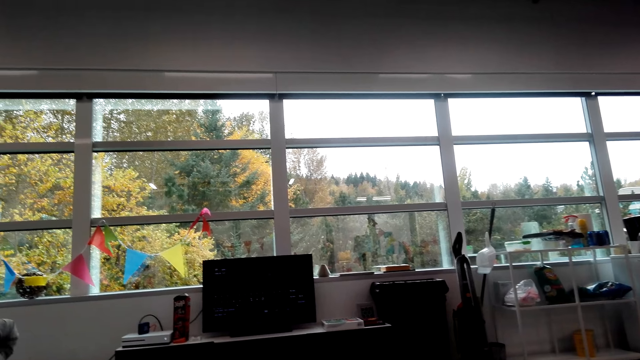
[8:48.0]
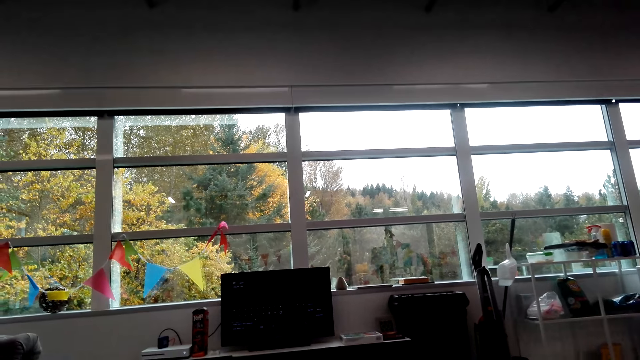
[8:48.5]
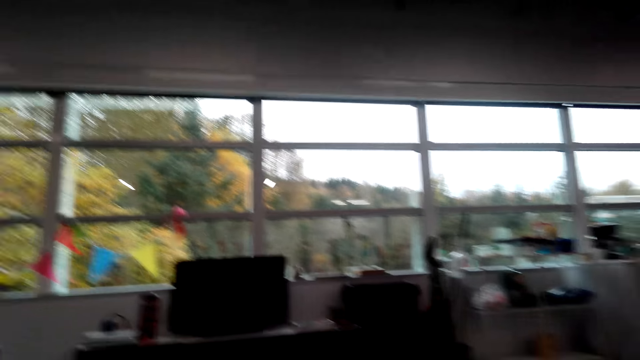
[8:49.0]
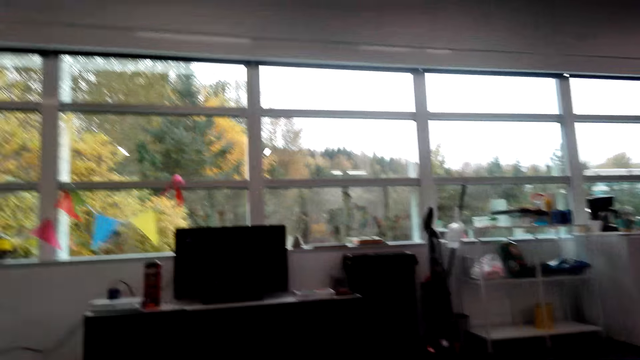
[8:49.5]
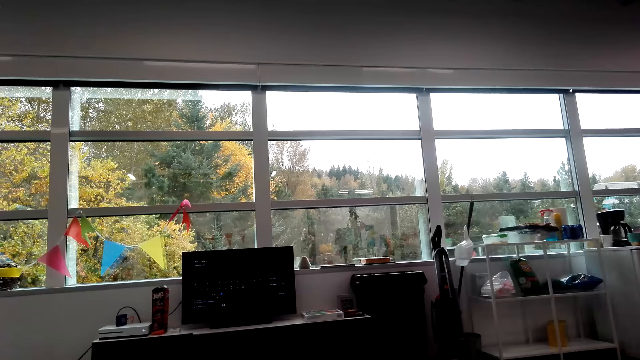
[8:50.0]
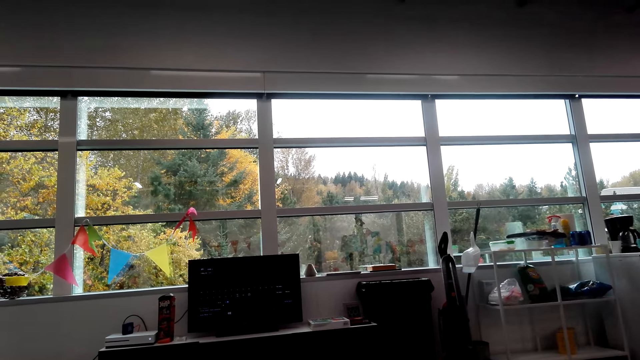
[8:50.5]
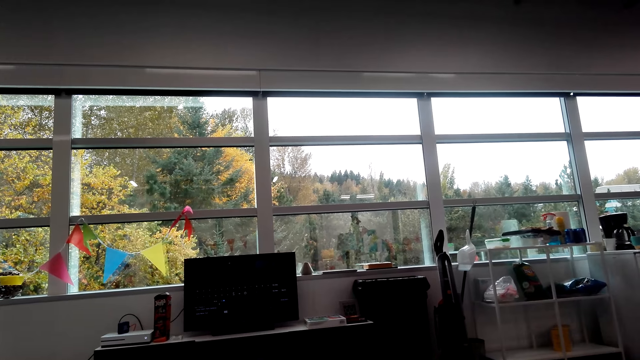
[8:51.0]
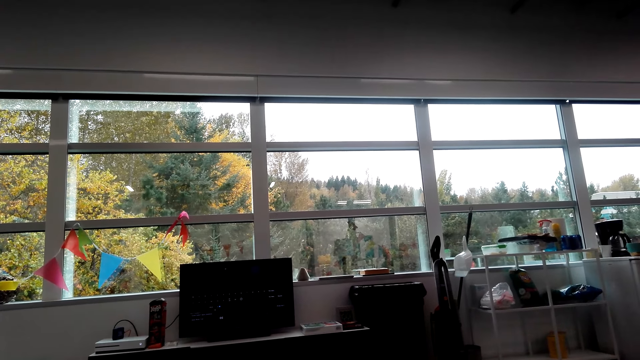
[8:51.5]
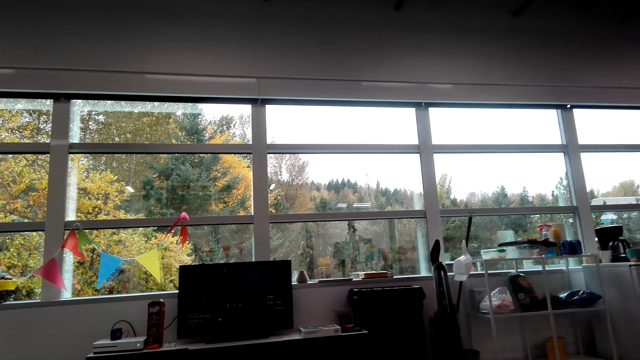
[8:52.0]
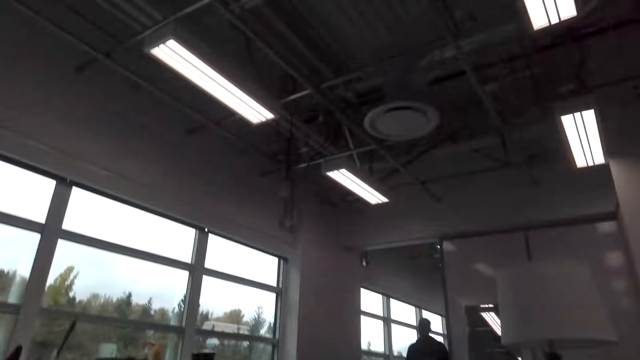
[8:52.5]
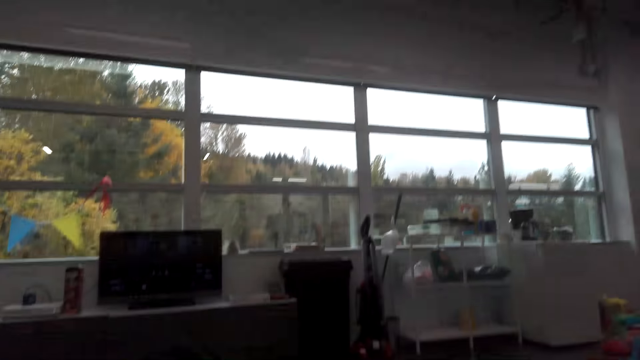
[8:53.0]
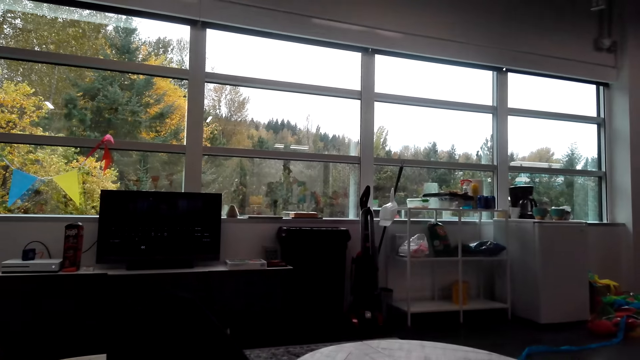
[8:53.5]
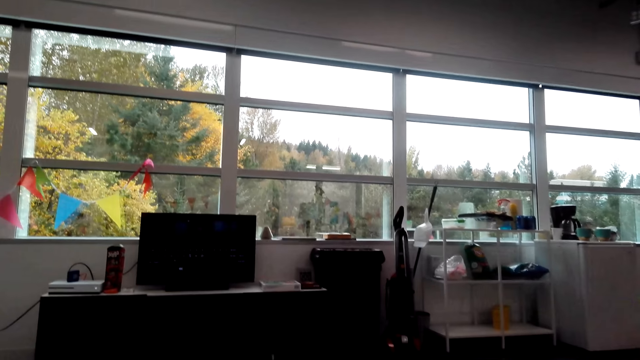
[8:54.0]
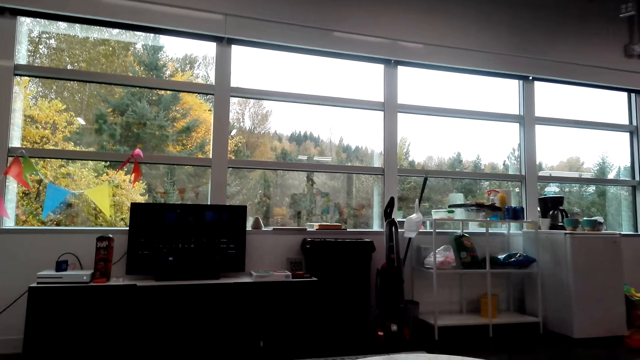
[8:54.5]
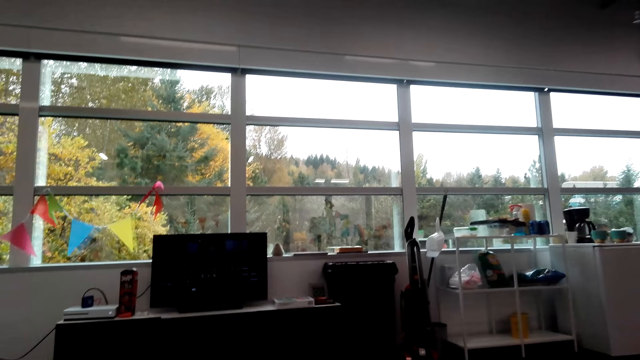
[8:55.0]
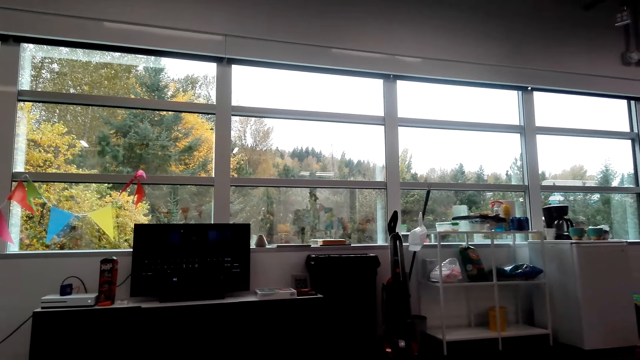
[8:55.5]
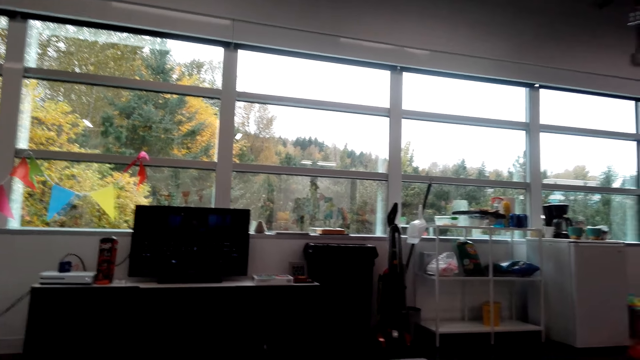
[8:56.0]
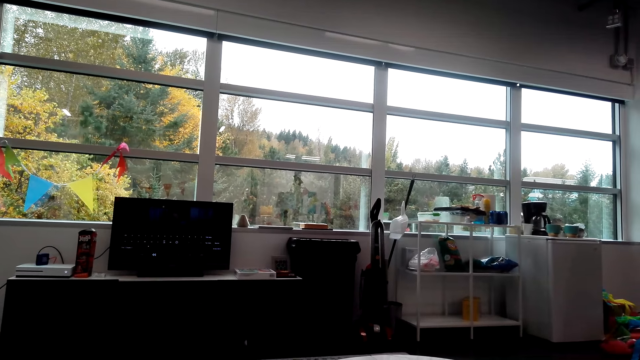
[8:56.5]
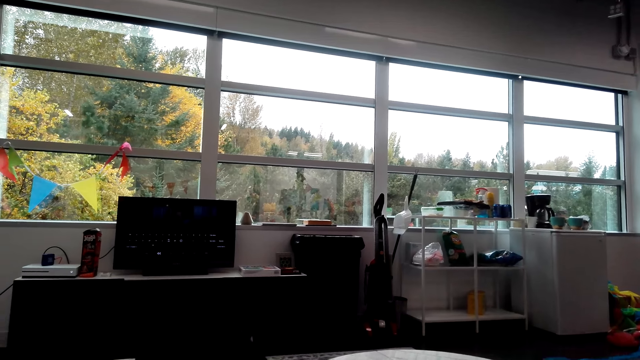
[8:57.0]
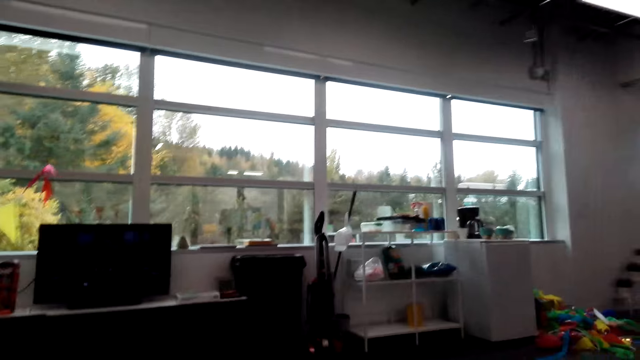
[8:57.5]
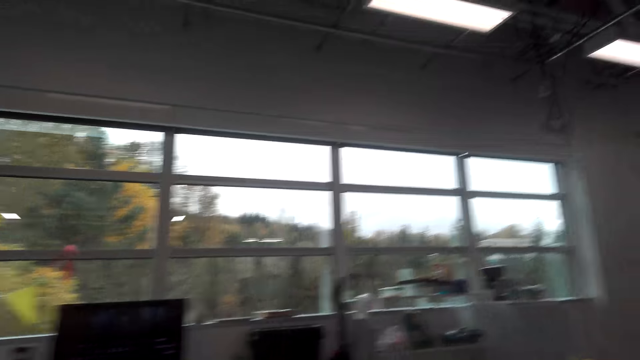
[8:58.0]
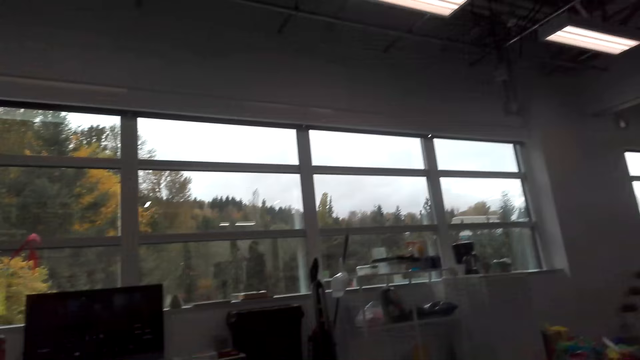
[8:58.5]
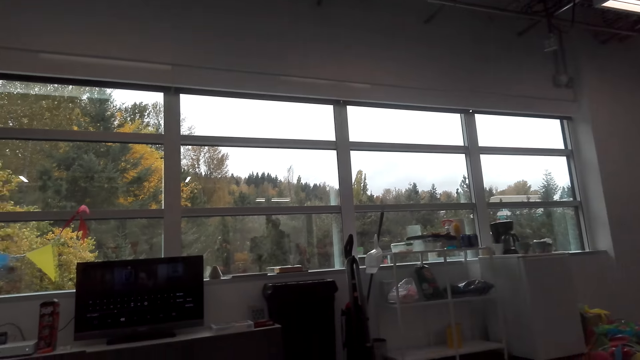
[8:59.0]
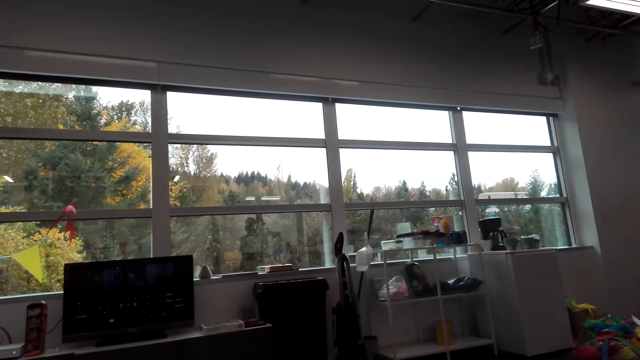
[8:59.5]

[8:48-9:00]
The camera wearer speaks to a man. They look at the man. They look at the screen. The man speaks to the camera wearer.

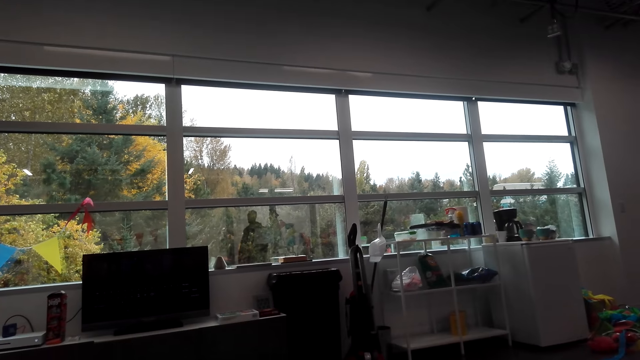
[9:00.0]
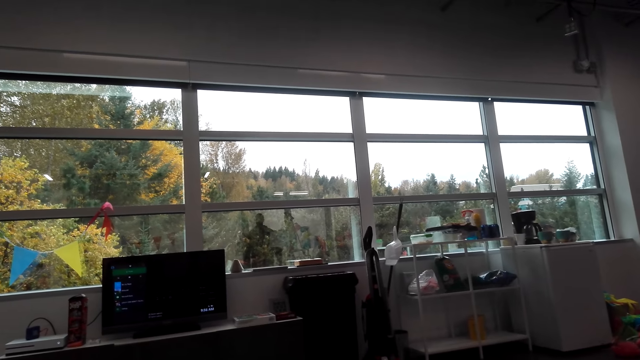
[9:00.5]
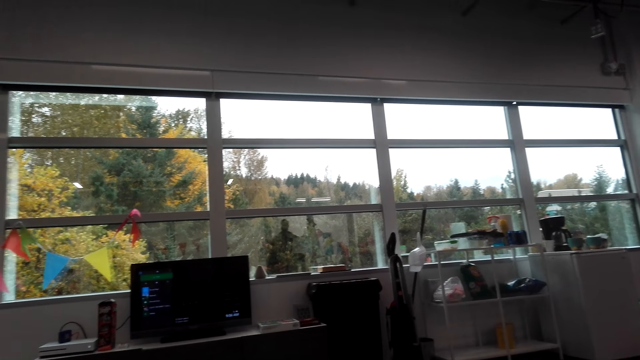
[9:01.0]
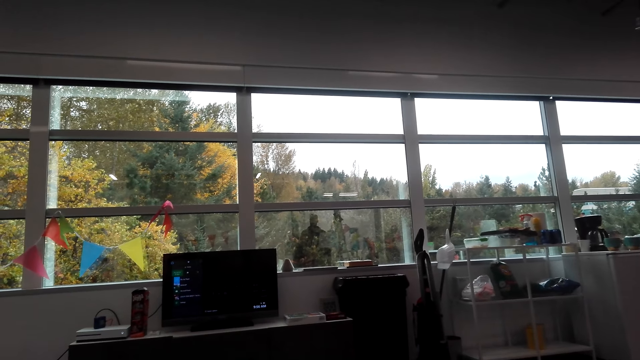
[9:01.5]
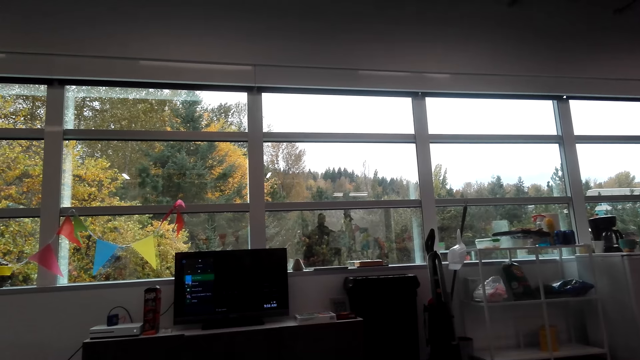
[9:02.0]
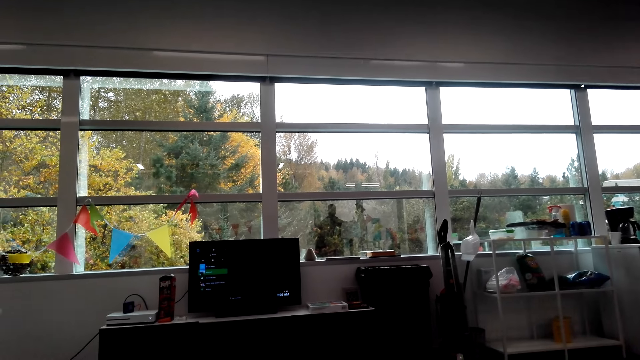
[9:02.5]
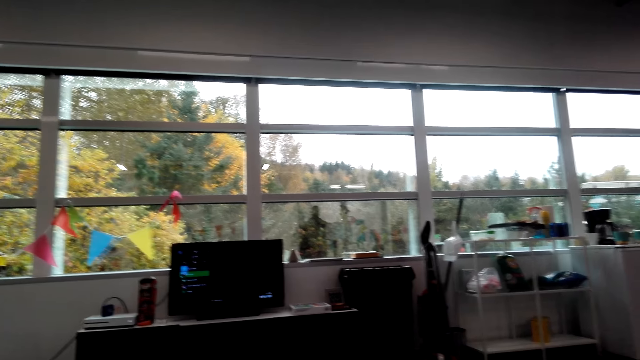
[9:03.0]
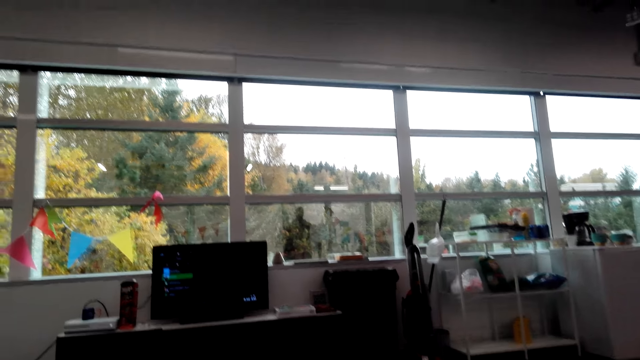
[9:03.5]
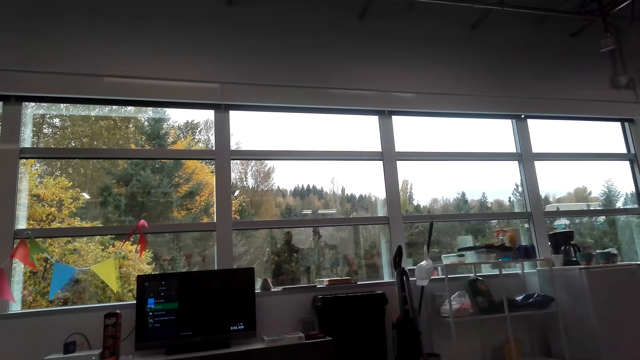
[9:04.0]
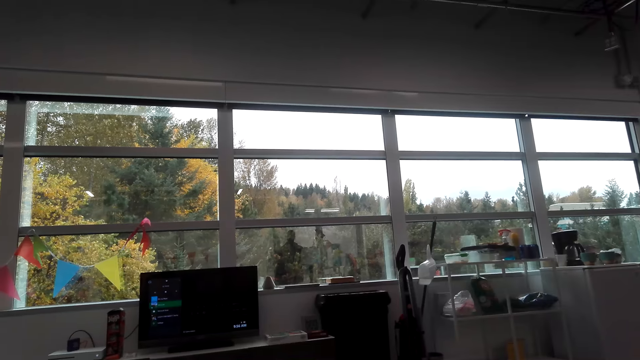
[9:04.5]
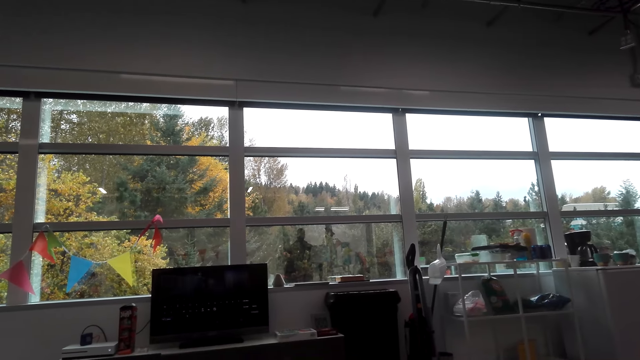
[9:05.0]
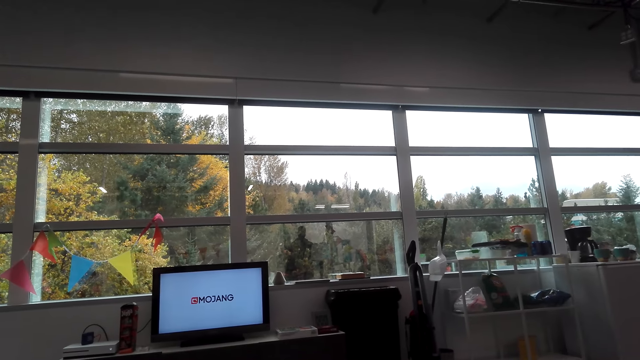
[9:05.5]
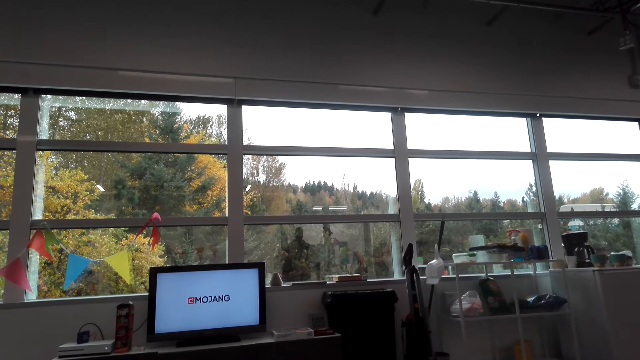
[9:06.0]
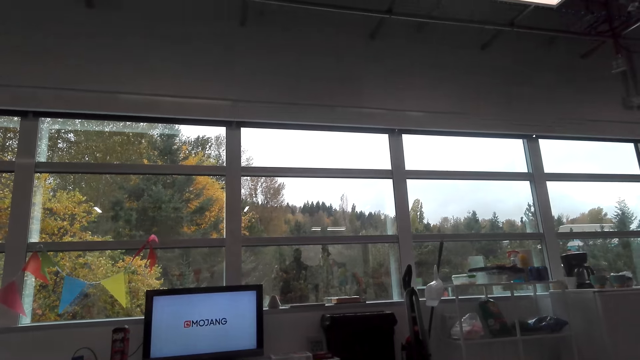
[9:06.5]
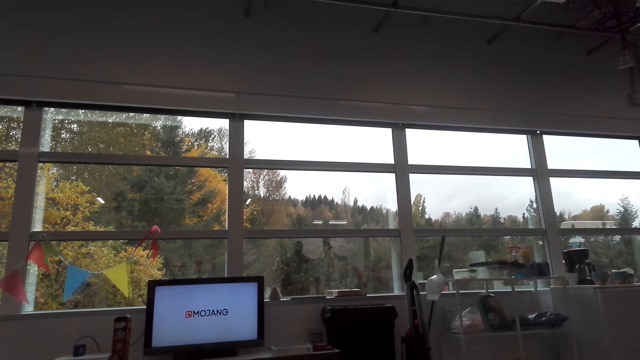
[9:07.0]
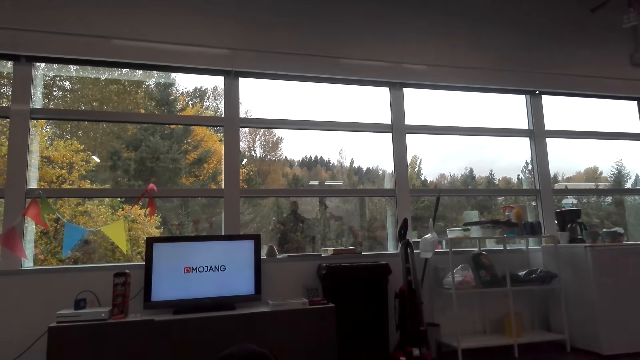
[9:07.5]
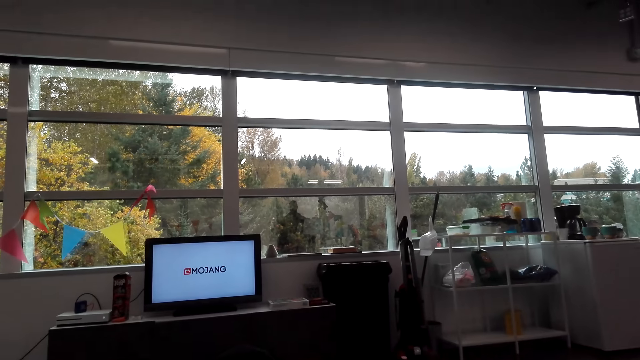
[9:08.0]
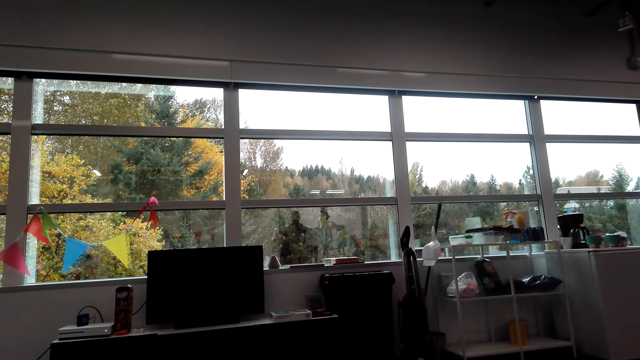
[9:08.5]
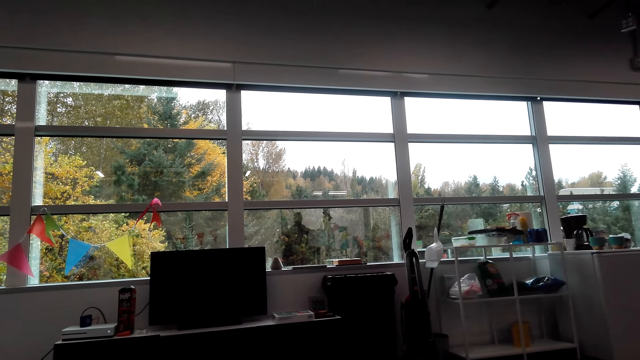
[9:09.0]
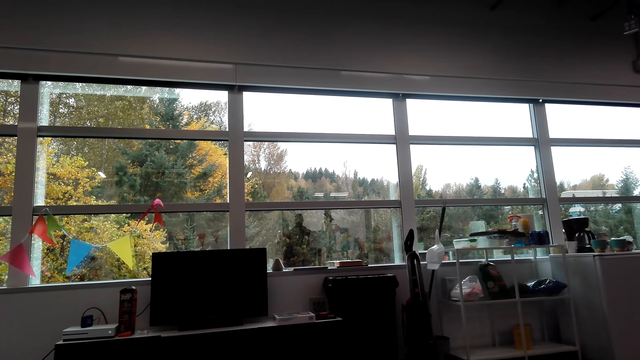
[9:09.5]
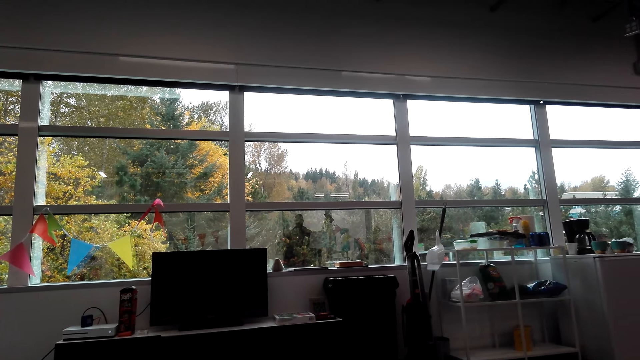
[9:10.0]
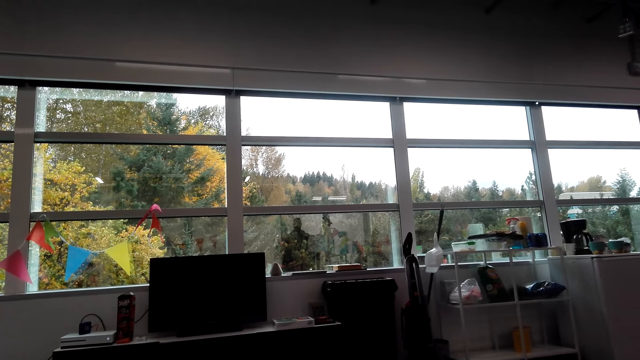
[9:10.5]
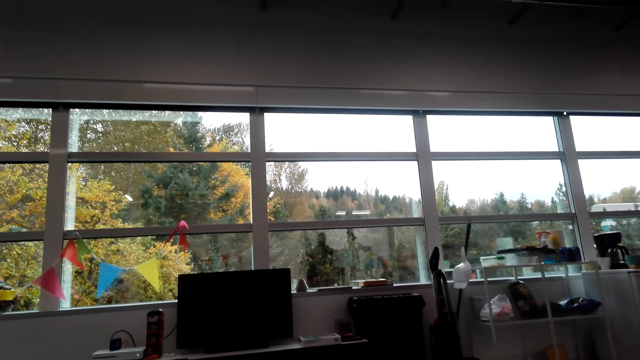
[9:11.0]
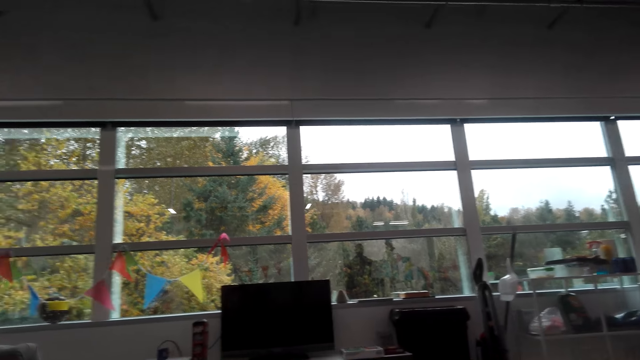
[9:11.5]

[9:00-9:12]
The camera wearer speaks to a man. They look at the screen.
